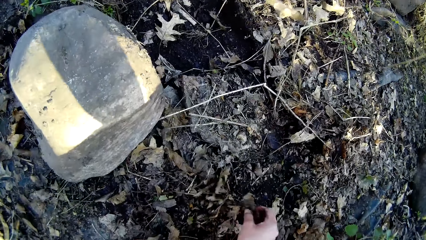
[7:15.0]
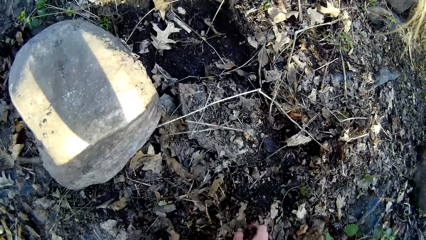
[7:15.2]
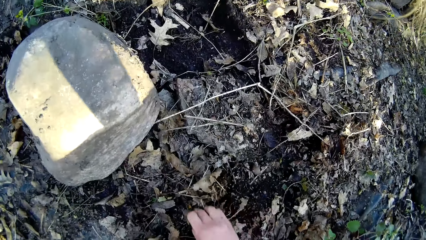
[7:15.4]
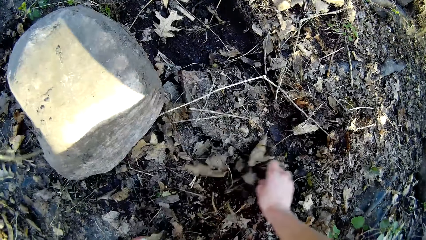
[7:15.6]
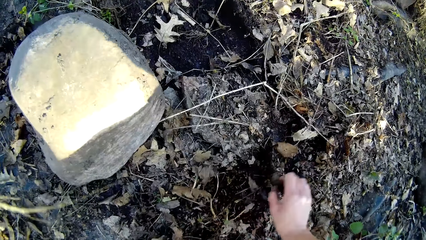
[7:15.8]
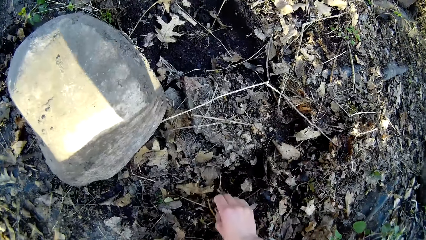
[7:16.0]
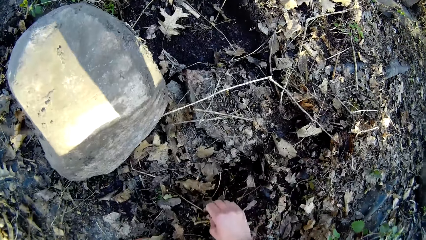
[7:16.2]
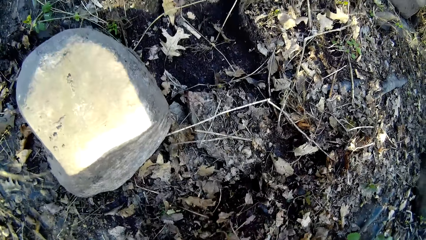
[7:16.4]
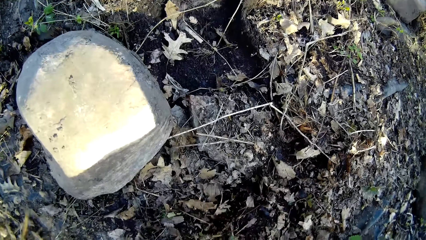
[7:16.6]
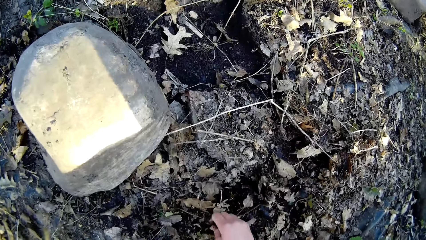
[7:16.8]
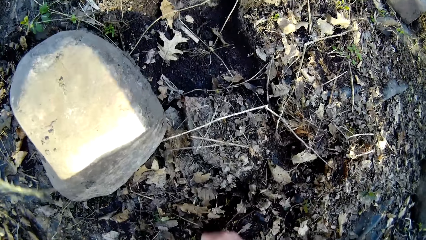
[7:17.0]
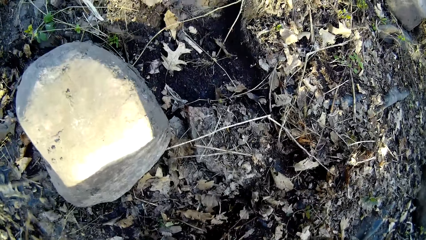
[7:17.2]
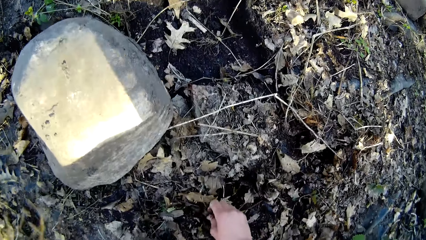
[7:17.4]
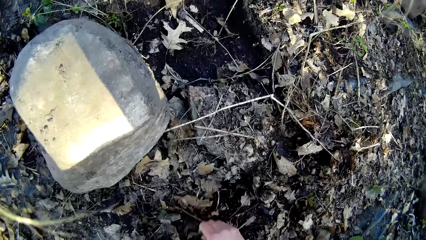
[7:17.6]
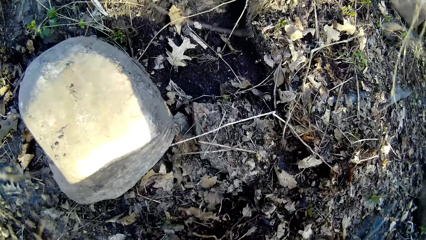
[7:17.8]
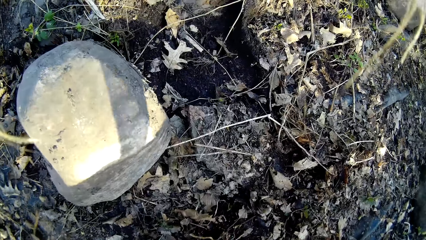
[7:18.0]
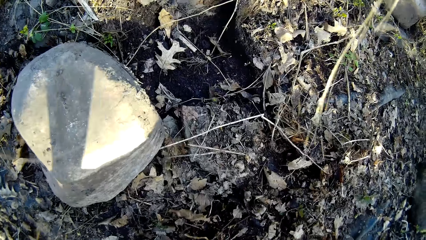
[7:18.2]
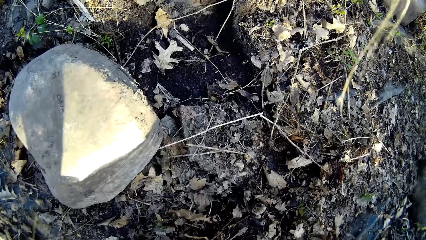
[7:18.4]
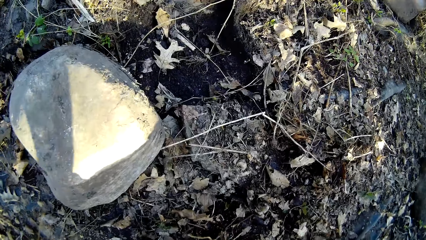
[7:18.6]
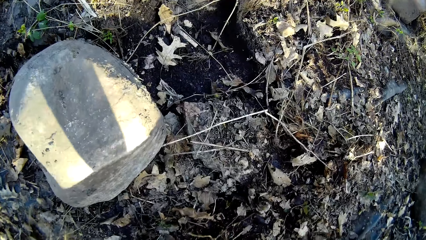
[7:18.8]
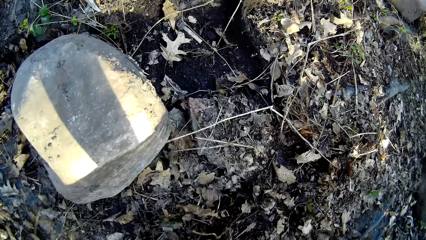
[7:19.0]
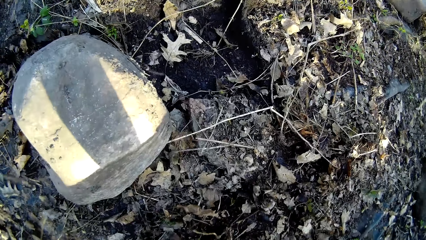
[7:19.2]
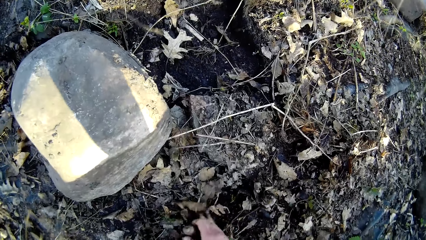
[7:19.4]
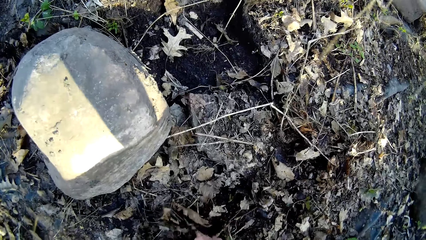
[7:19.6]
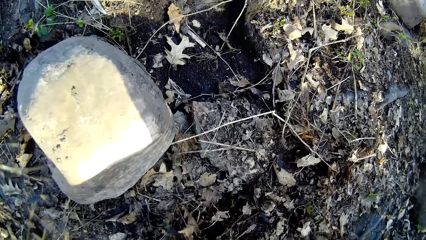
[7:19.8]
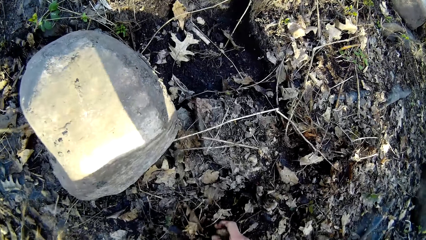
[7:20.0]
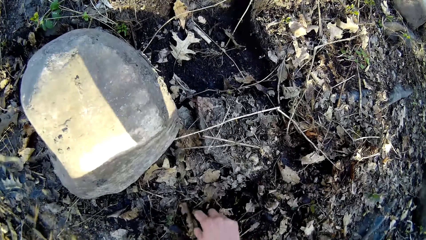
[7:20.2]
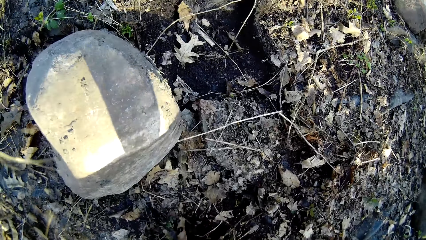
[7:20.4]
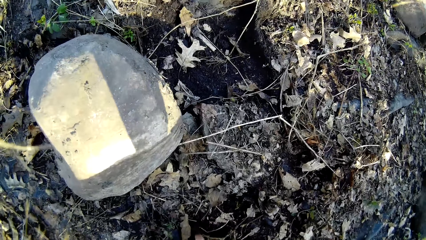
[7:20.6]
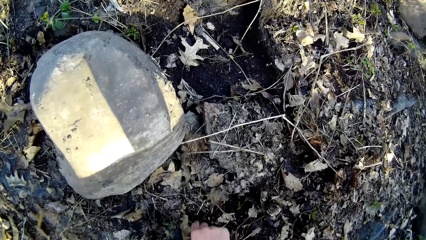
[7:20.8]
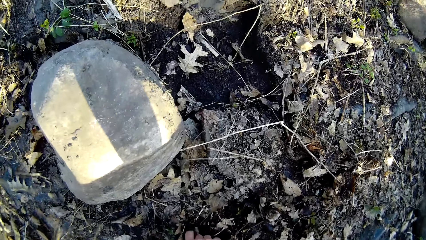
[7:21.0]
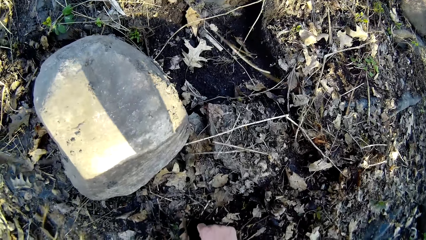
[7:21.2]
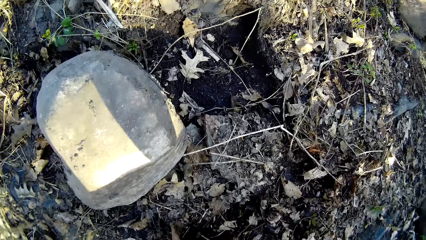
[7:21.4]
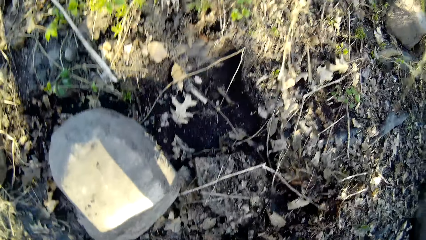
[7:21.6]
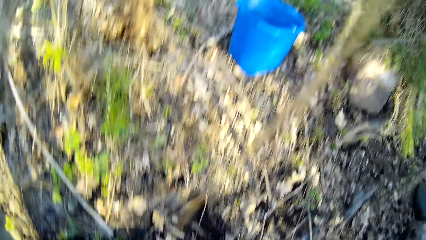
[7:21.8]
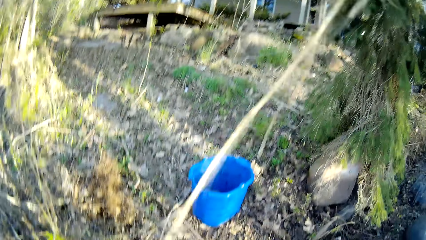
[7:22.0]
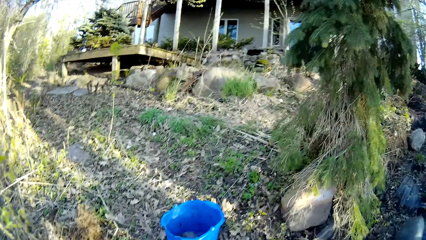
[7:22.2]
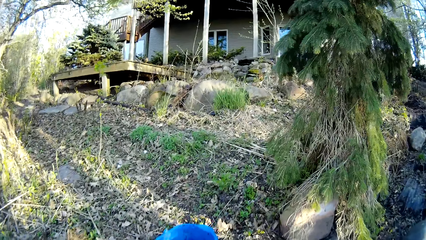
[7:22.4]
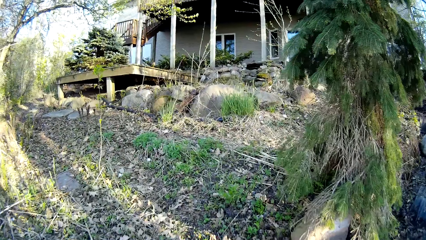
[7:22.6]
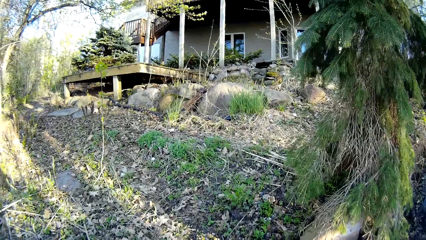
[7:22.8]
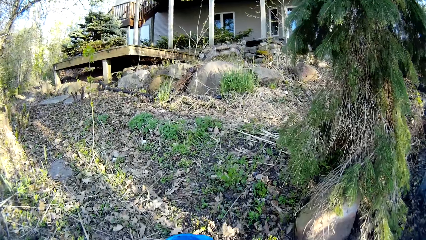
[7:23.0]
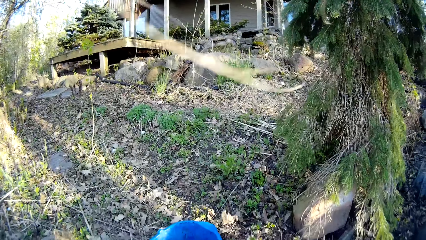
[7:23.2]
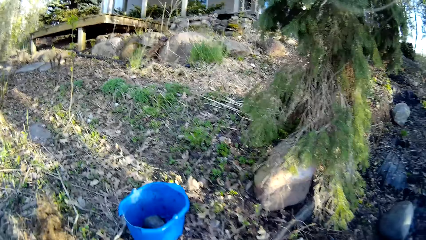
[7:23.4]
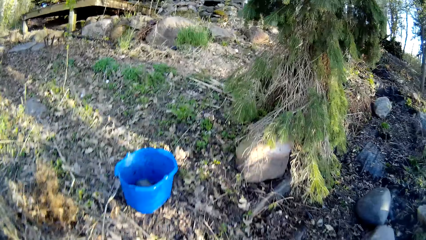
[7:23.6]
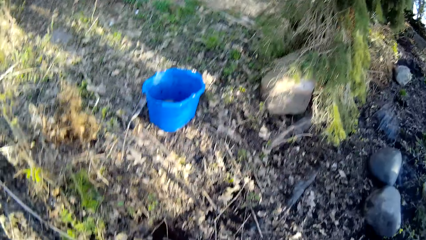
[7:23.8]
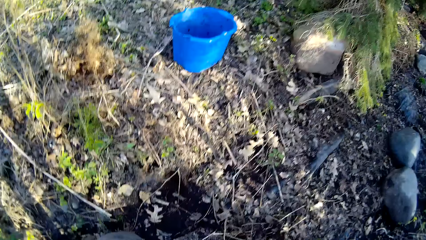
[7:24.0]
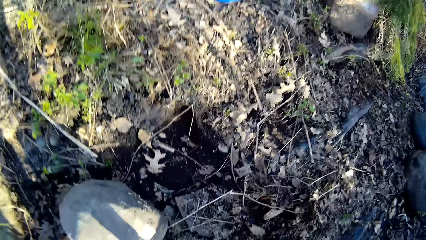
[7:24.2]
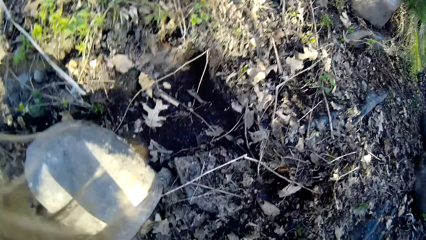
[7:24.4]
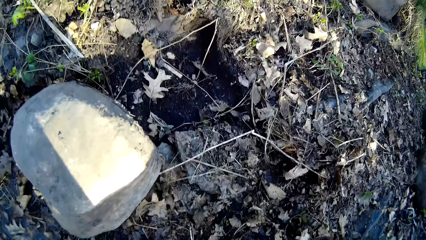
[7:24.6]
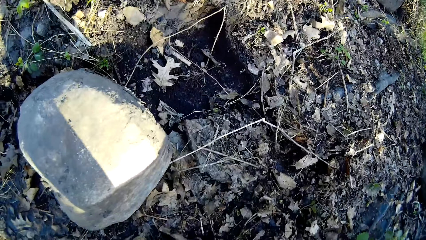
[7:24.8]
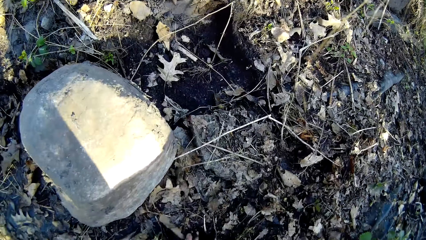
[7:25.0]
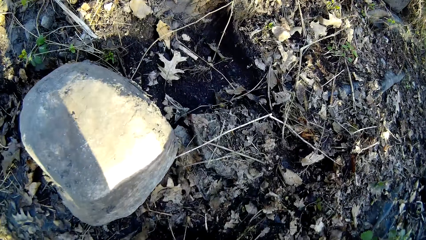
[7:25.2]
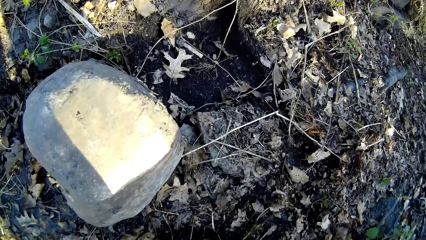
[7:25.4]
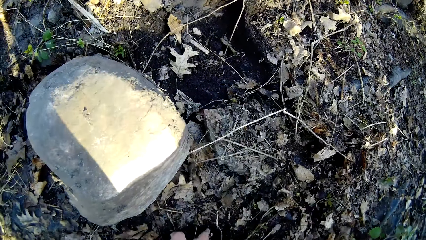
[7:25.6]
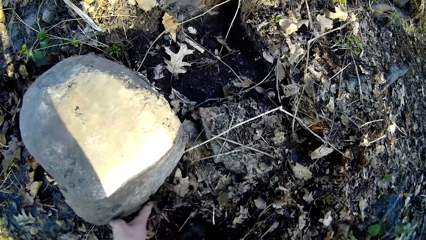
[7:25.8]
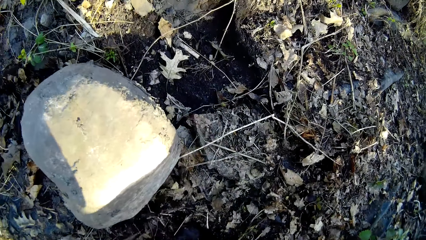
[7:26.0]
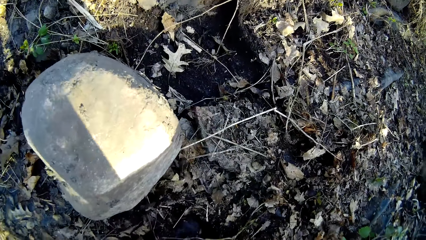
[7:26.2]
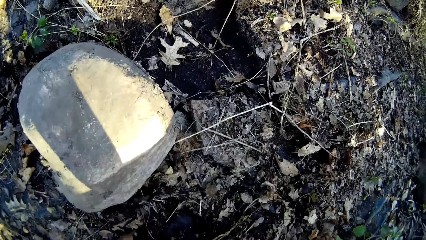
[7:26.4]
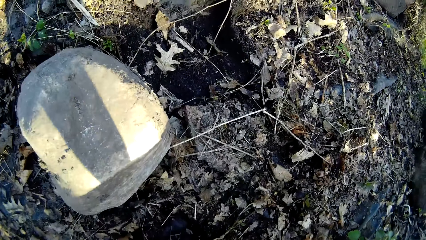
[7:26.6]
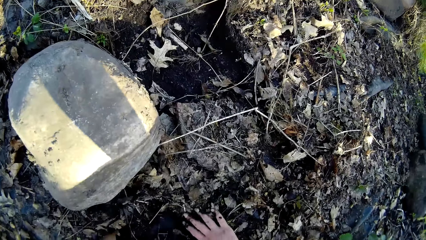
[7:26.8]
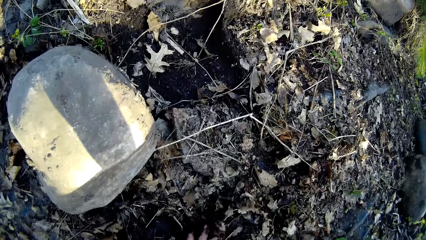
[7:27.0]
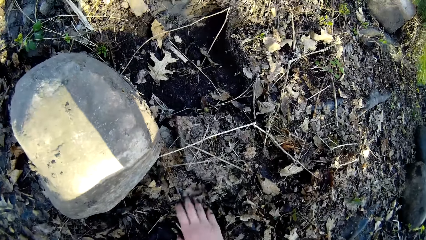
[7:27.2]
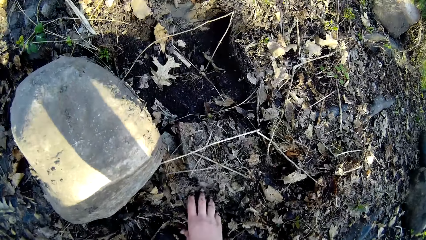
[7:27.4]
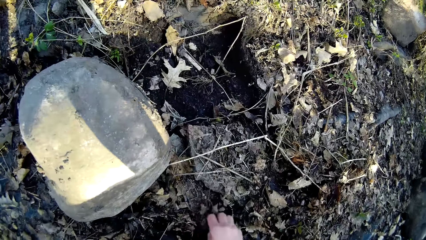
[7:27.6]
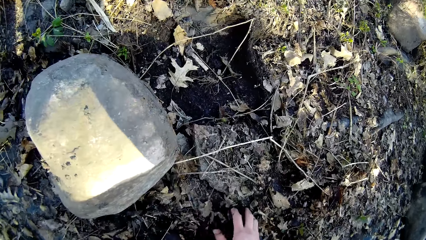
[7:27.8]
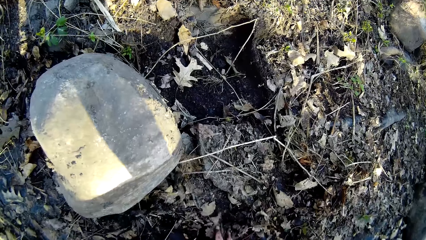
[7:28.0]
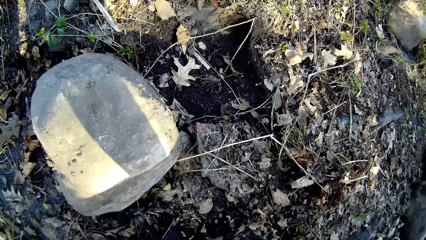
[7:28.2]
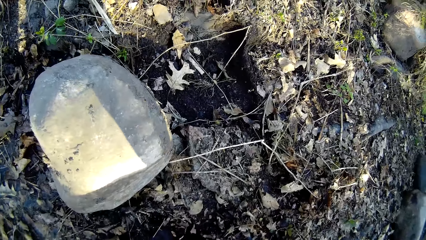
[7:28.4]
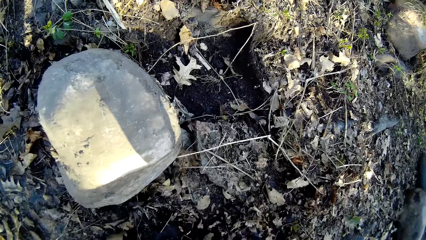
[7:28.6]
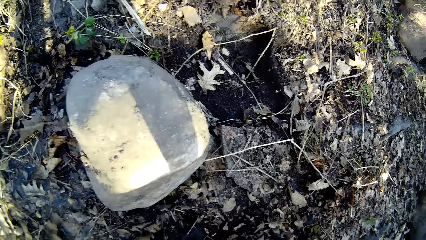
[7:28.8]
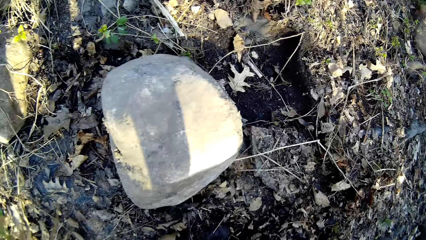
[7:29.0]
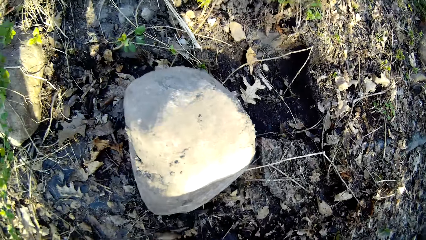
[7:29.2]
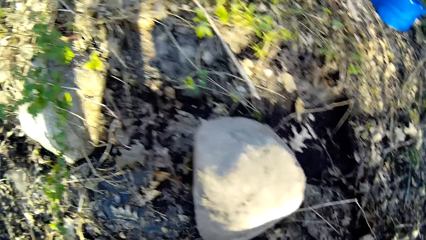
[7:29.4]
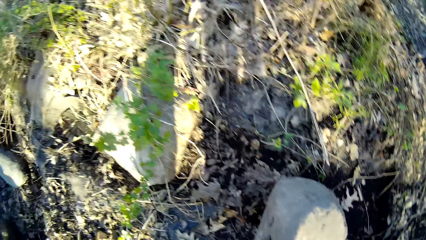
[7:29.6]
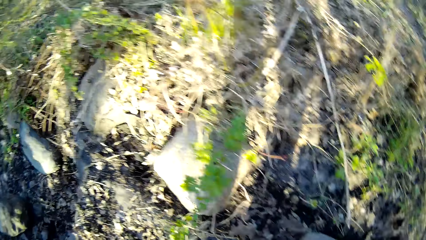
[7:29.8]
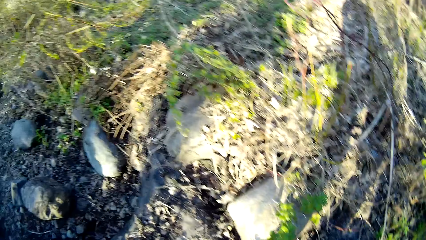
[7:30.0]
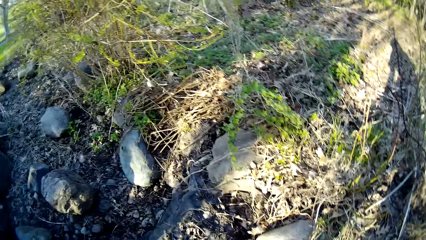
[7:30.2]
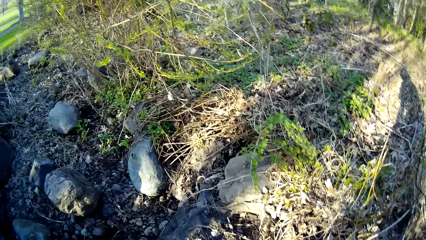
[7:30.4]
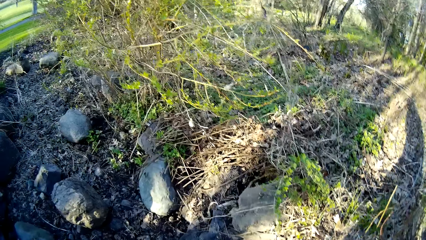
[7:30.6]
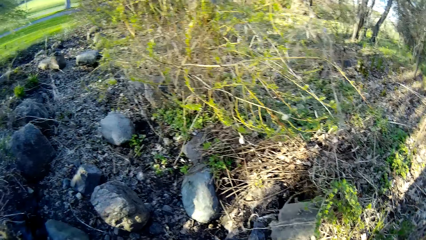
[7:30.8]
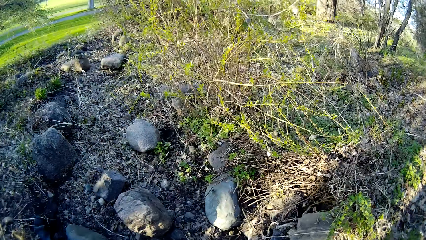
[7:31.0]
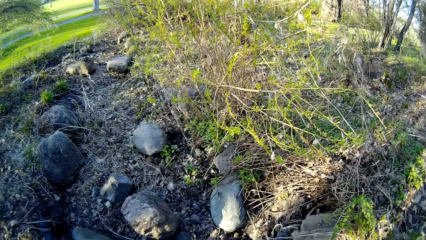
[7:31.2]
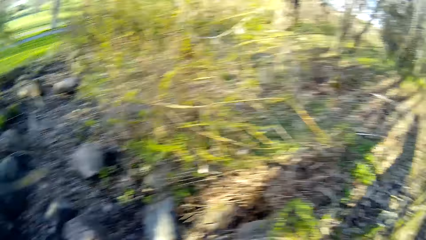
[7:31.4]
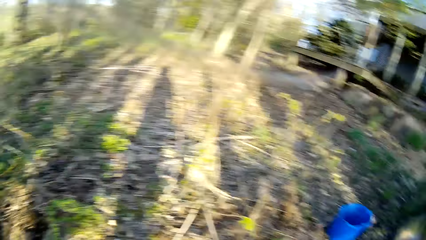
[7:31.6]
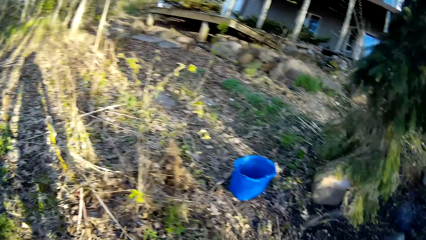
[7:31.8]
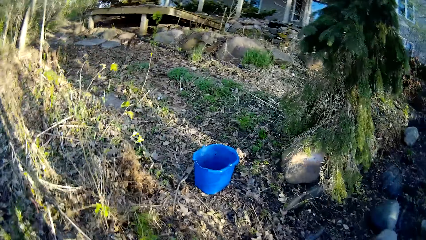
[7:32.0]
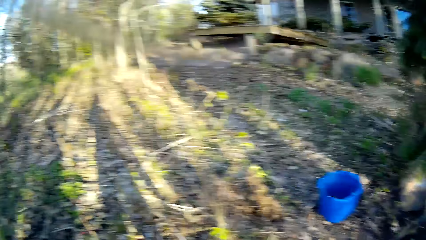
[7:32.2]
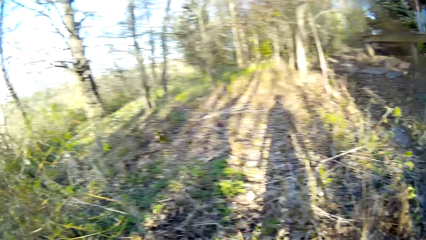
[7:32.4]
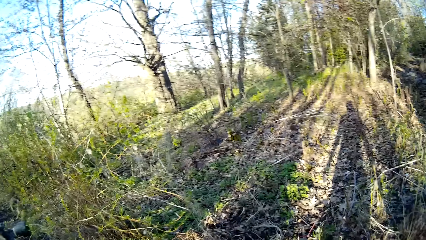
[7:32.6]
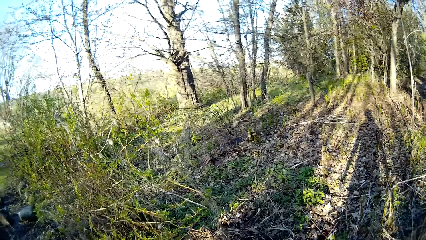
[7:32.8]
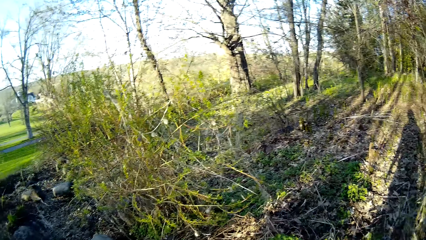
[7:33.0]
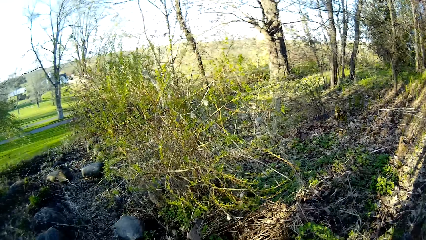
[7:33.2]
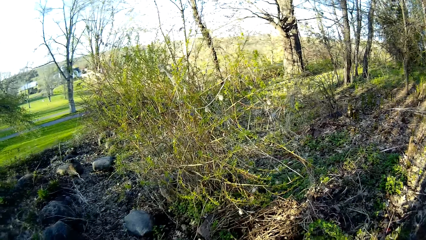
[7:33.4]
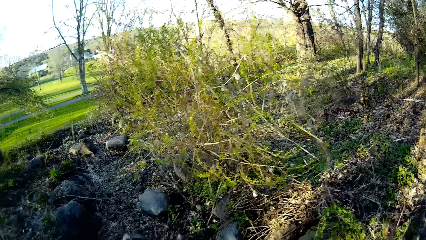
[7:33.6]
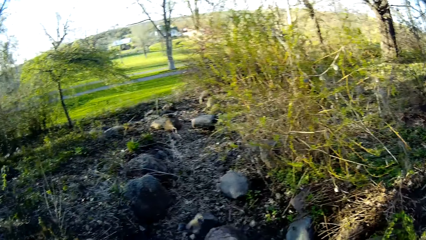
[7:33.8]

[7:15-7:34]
The camera wearer touches the soil. They stand up. They dig on the soil. They look around the field.
